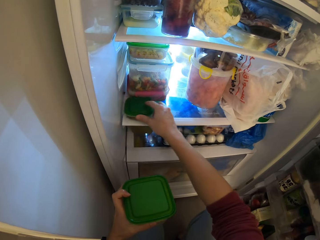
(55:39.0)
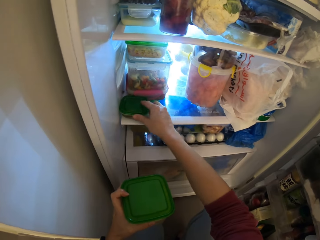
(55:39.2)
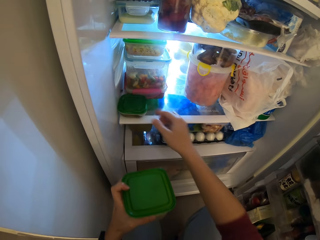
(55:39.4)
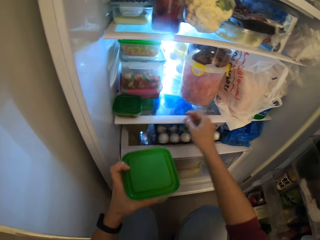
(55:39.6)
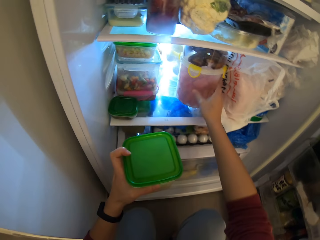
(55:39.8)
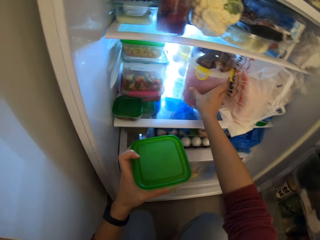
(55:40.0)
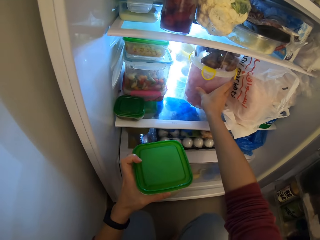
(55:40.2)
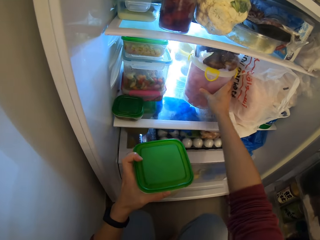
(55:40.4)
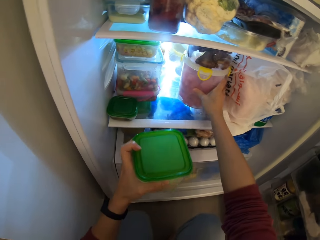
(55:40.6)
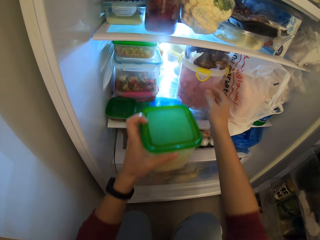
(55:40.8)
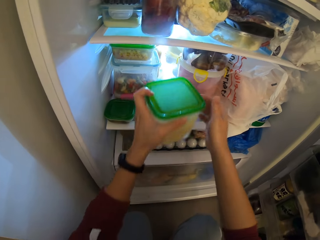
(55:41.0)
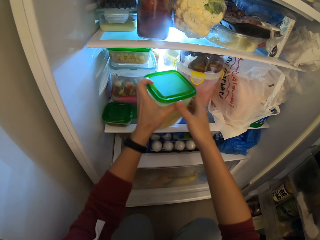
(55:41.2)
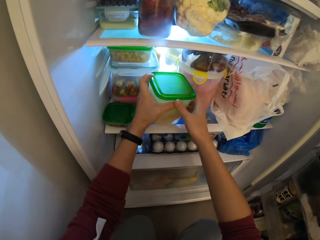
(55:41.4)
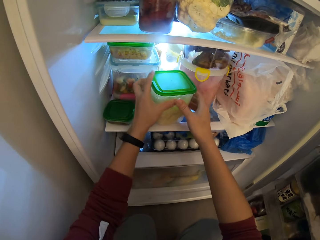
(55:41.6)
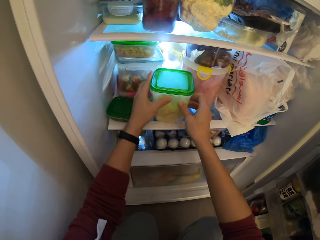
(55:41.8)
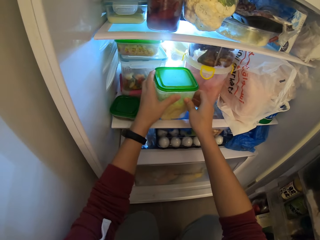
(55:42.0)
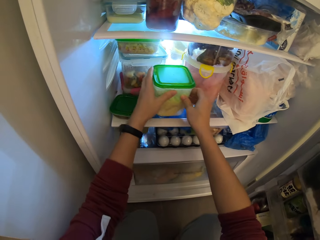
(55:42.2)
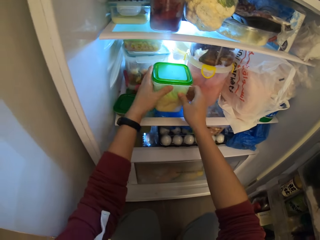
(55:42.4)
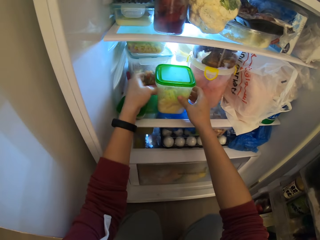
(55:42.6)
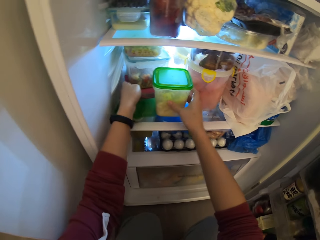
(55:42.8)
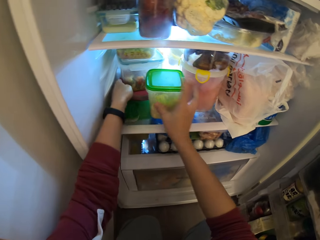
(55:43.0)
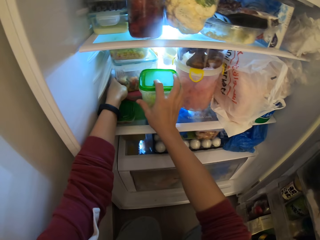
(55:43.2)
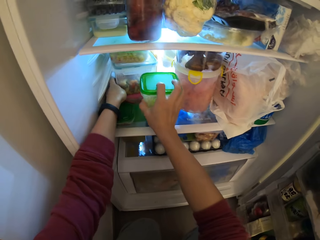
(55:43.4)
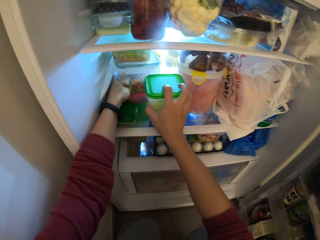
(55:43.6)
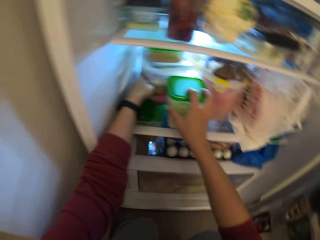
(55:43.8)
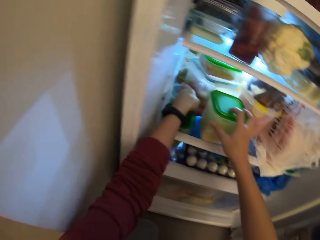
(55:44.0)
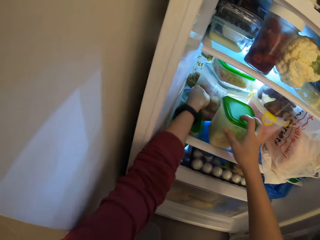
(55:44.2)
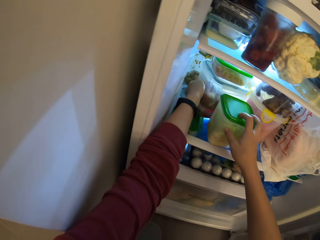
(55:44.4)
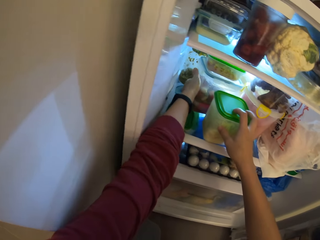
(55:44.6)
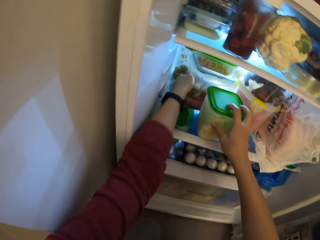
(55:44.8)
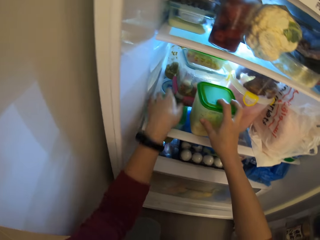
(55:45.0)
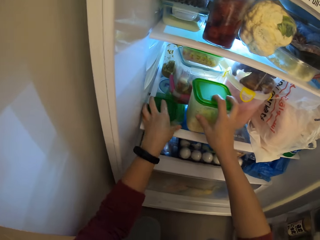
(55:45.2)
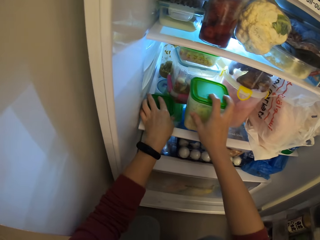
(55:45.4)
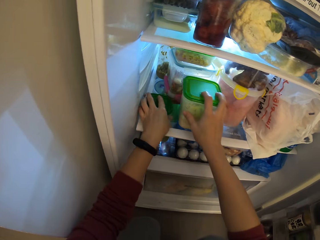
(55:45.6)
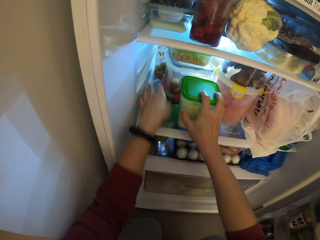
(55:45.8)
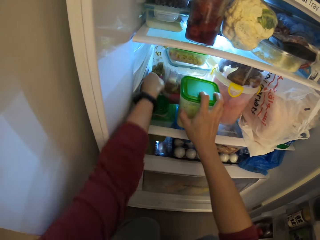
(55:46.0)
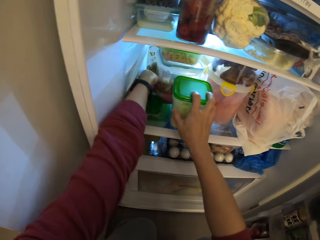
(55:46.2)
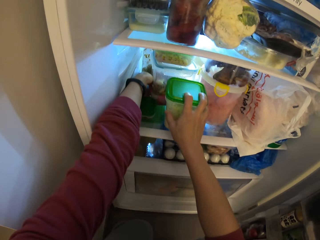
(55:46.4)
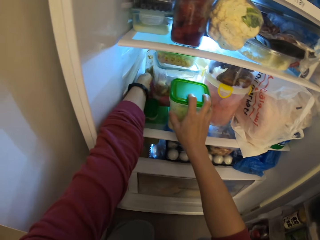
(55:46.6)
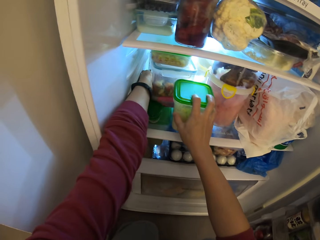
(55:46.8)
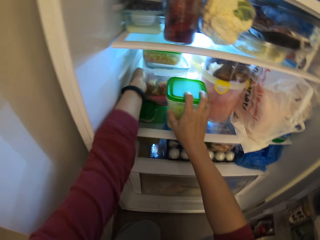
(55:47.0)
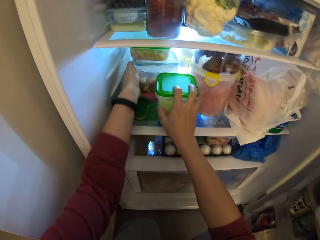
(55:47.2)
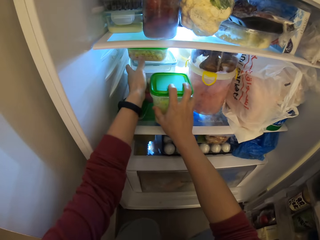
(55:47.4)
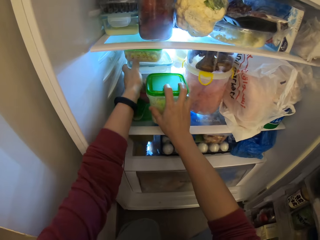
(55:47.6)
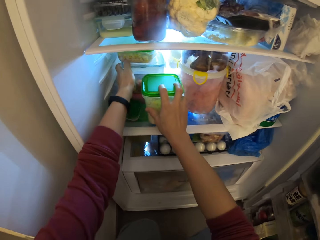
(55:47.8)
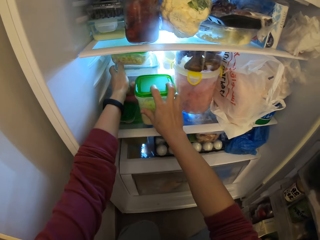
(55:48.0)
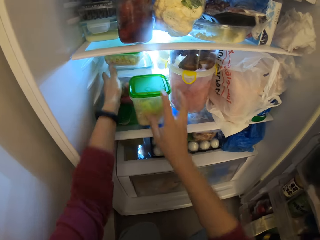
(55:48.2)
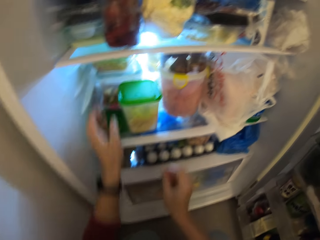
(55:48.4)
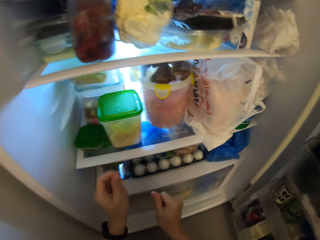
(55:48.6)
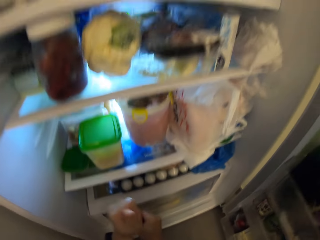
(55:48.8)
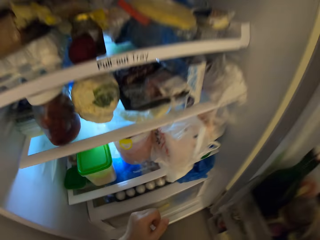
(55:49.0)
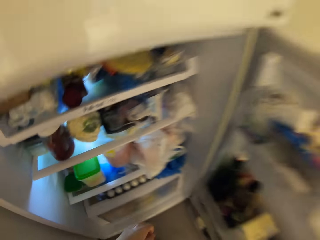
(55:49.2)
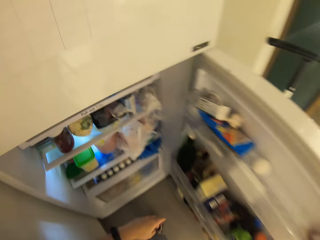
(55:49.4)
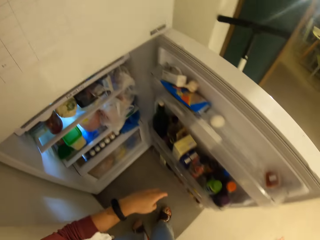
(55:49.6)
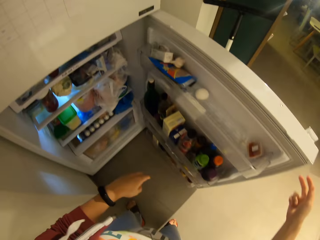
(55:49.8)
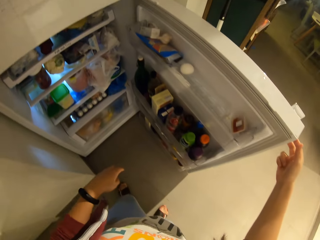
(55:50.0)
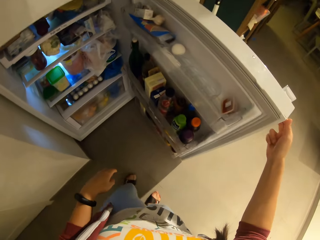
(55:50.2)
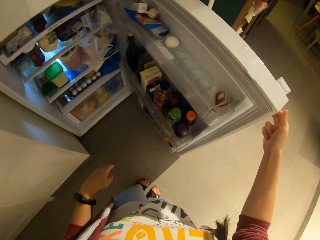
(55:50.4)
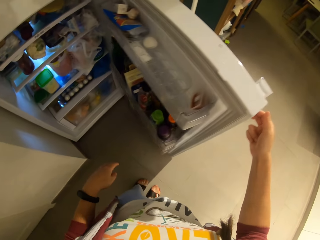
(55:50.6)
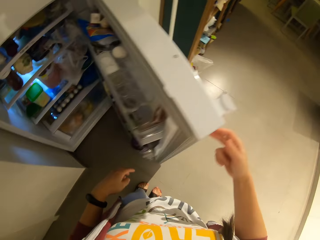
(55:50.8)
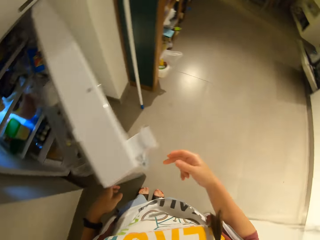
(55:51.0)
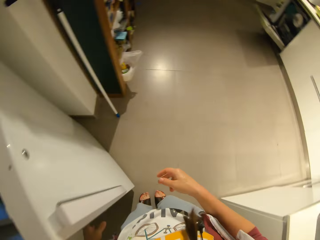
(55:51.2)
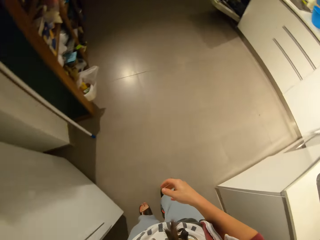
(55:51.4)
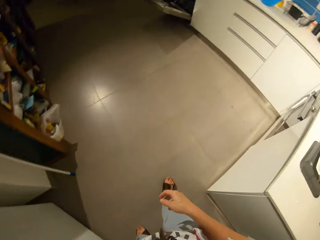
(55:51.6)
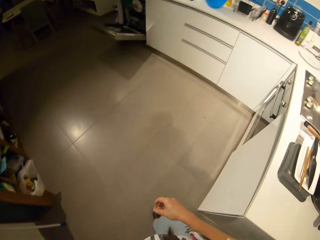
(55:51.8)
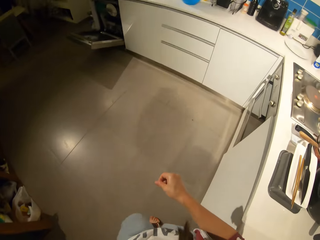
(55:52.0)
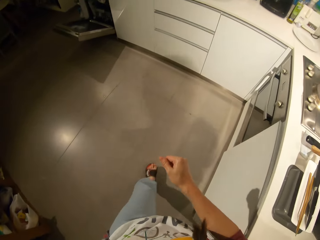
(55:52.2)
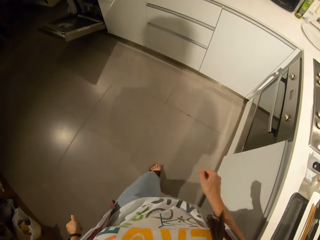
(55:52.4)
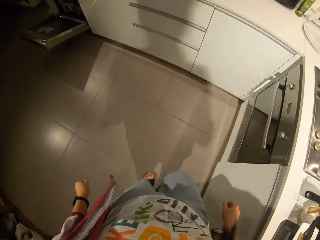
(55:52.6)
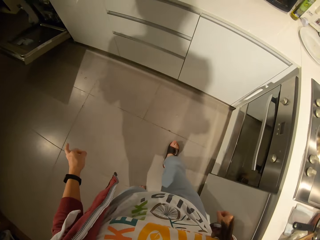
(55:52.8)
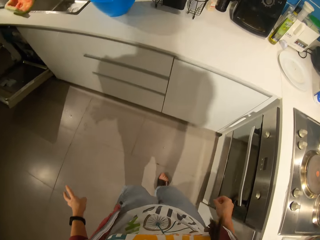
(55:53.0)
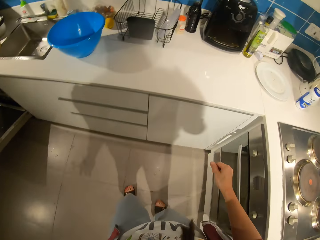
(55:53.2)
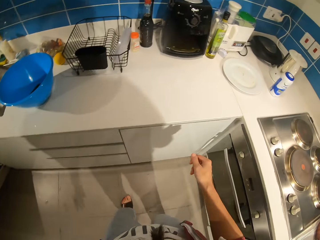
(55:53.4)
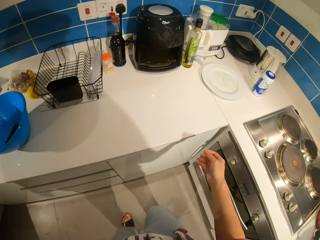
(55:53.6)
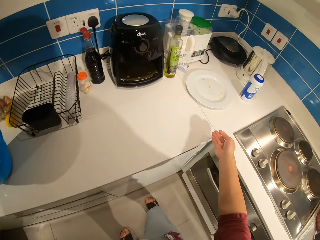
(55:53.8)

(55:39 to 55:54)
The camera wearer places her hand on the other container. She pushes the container with her hand. She moves her hand towards the fridge and lifts up the container. She places the container on the fridge. She pushes on the container with her hands. She moves her hand backwards. She moves her hand forwards. She pulls the container towards her. She pushes on the containers with her hand. She adjusts plates in the fridge. She moves her hand towards her. She pushes on the container. She moves her hand forwards and pushes on the containers with her hand. She lets go of the containers. She stands up. She holds the fridge door with her hand. She closes the fridge door. She walks away from the fridge.

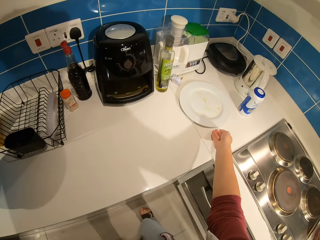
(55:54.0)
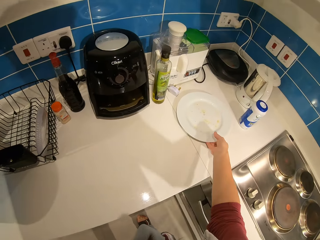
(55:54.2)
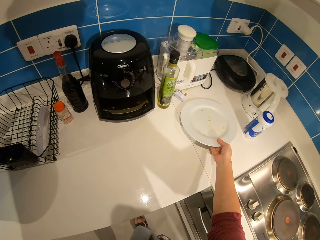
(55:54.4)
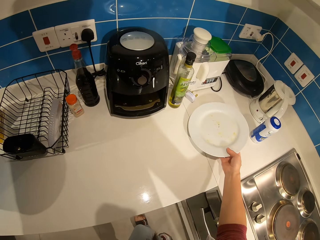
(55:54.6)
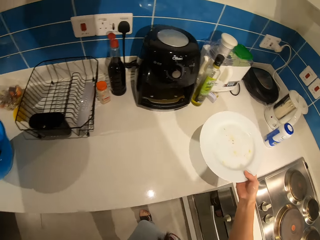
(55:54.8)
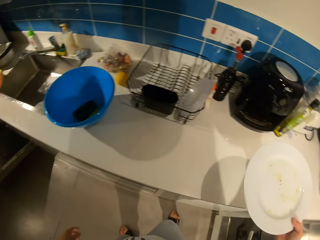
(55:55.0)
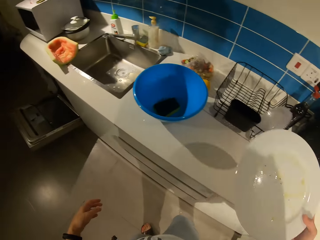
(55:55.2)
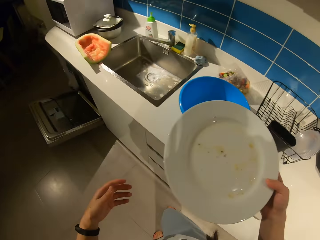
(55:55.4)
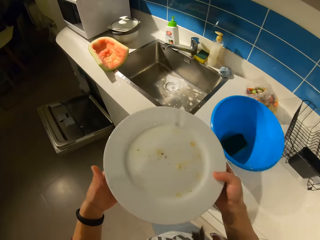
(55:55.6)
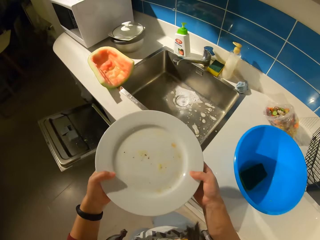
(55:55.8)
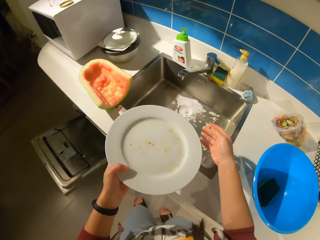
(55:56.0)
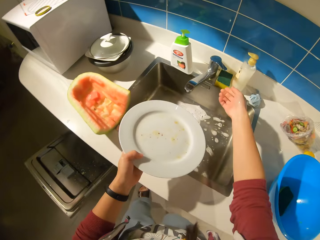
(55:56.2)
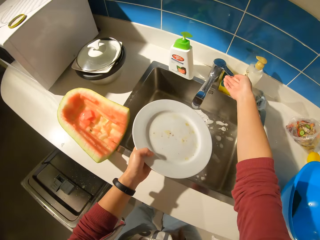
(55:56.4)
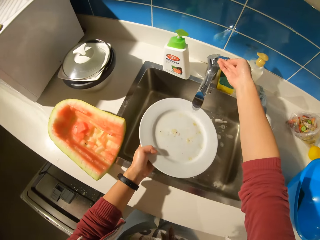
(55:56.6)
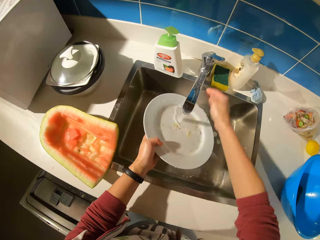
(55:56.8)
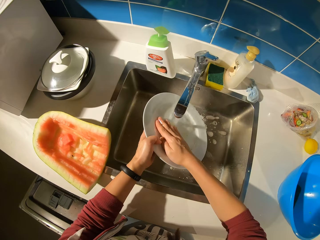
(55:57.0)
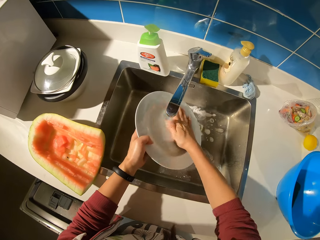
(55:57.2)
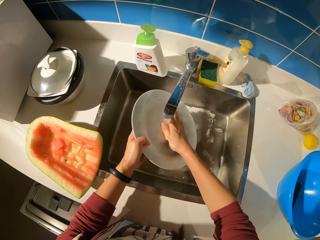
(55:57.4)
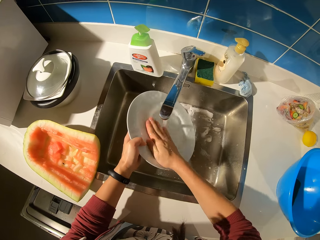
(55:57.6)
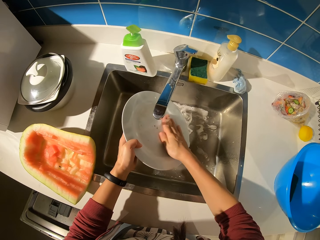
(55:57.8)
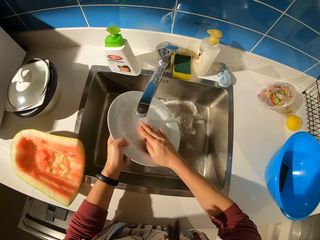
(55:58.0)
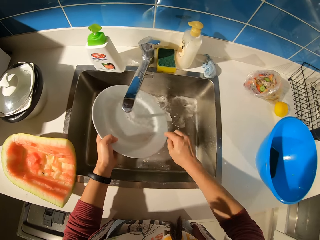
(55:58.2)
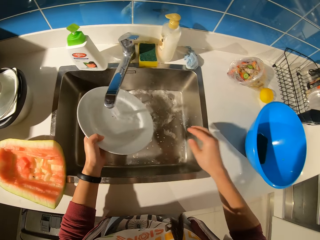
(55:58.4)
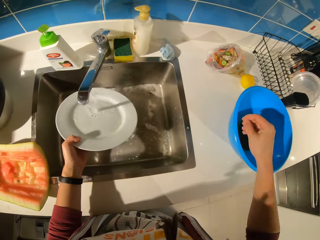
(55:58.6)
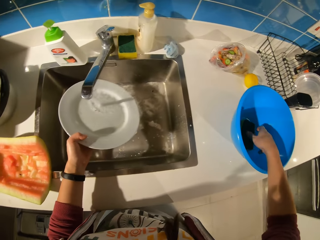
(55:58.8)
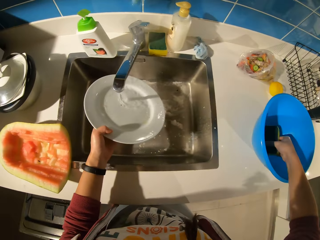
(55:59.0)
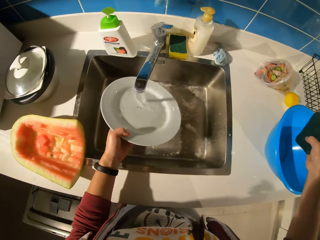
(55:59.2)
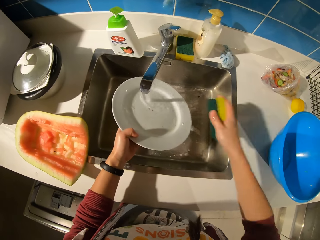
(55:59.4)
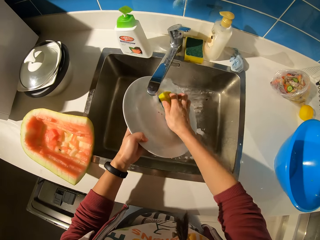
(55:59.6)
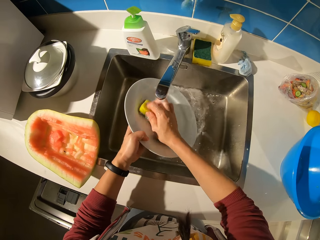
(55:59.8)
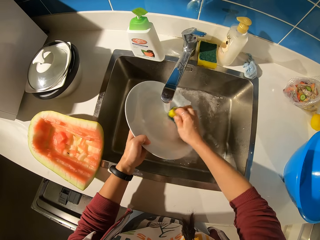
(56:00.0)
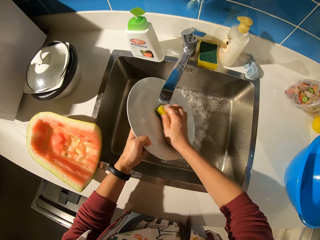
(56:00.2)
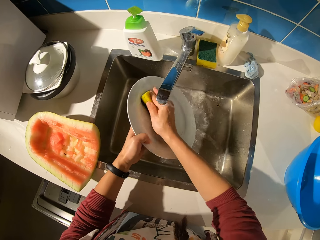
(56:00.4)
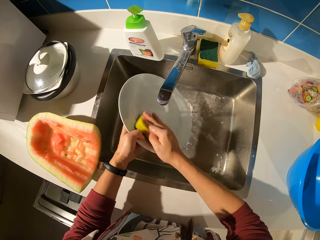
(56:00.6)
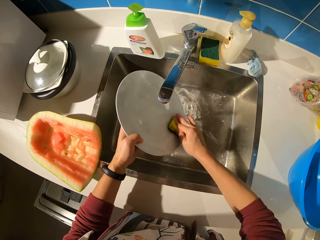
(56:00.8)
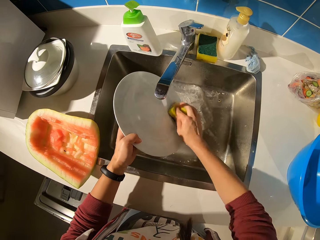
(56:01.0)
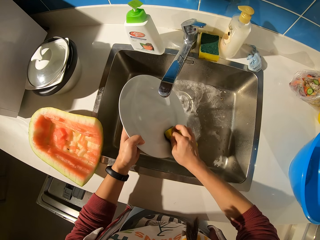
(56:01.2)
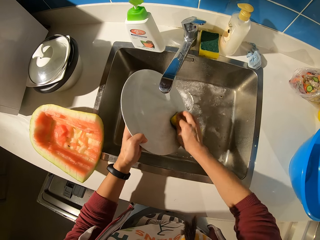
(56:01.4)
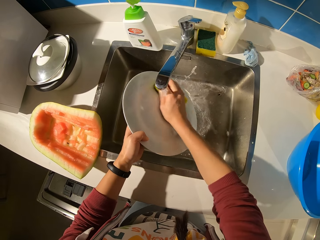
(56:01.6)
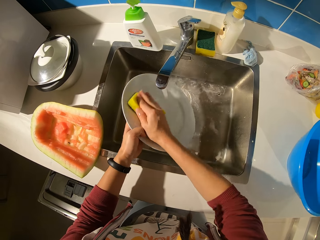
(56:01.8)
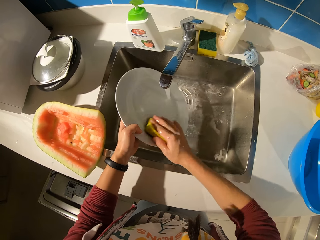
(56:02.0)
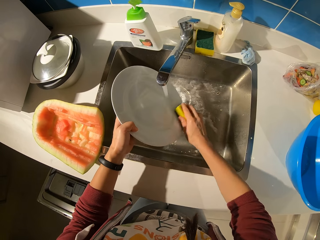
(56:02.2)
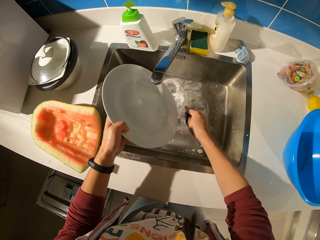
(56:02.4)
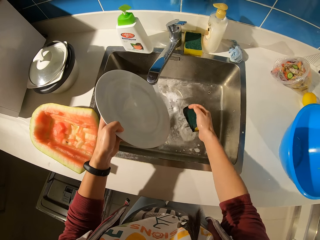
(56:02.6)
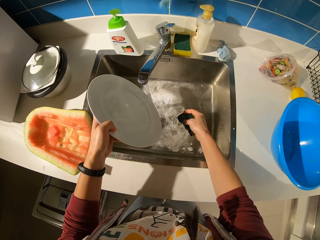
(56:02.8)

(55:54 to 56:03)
The camera wearer moves her hand forwards. She holds the plate with her hand. She picks up the plate from the table with her hand. She walks towards the dishwasher. She places the plate on her other hand. She moves her hand forwards. She rinses the plate in the sink. She opens the tap. She moves her hand towards the plate. She moves her hand forwards. She inserts her hand inside the basin. She holds the sponge or abrasive scrubber with her hand. She picks up the abrasive scrubber from a pail on the table with her hand, and moves her hand towards the plate. She washes the plate with the sponge and water.
